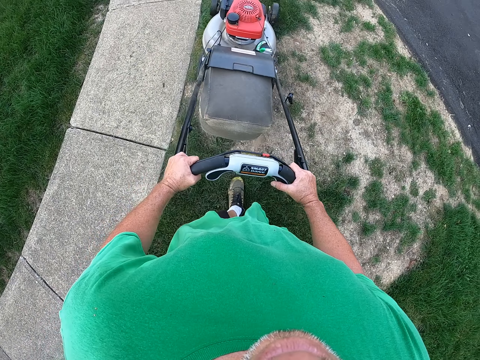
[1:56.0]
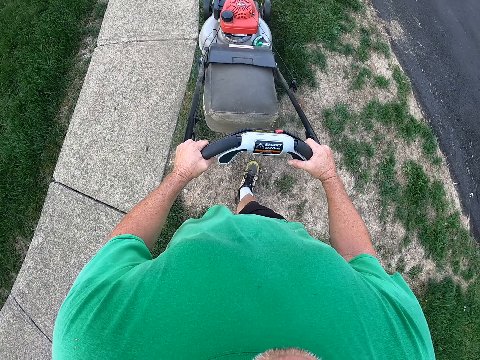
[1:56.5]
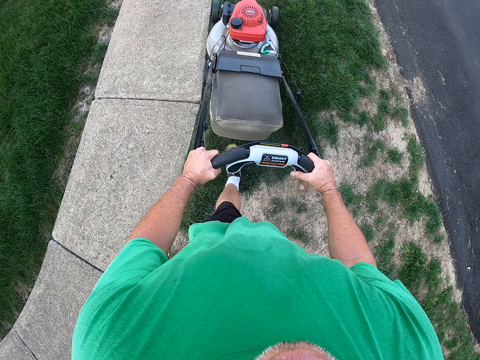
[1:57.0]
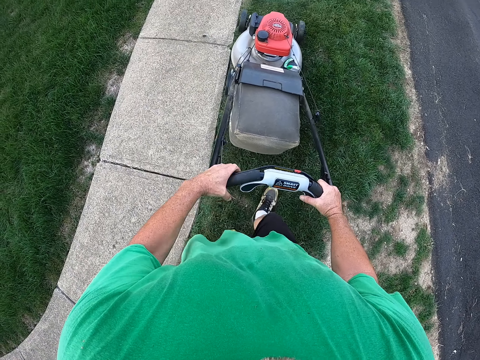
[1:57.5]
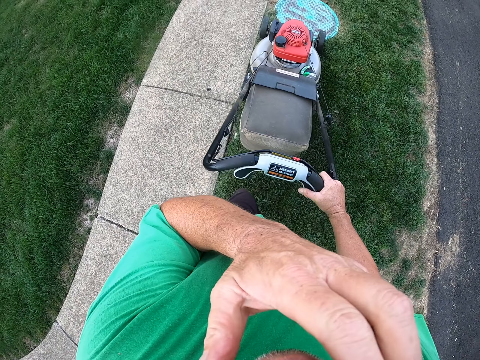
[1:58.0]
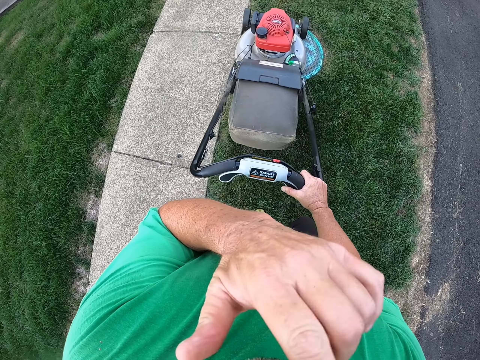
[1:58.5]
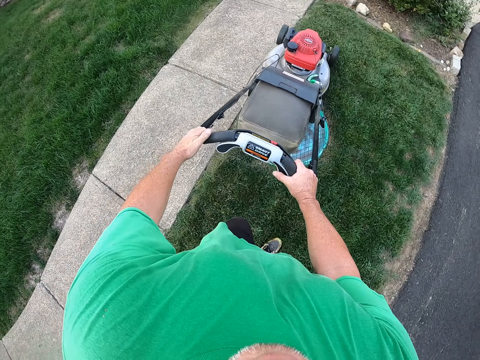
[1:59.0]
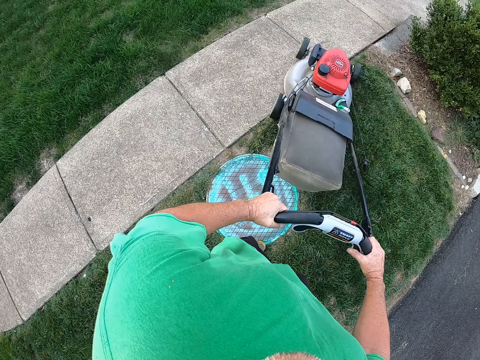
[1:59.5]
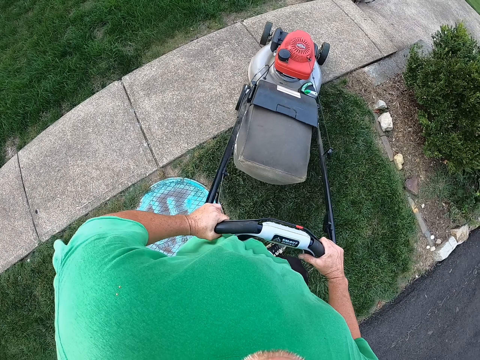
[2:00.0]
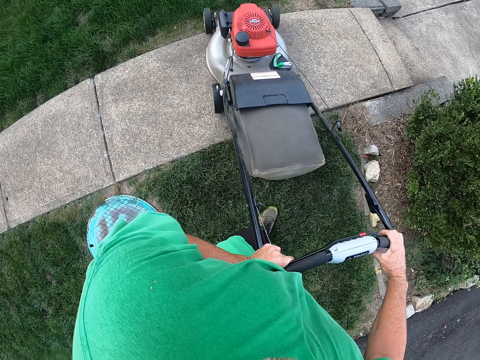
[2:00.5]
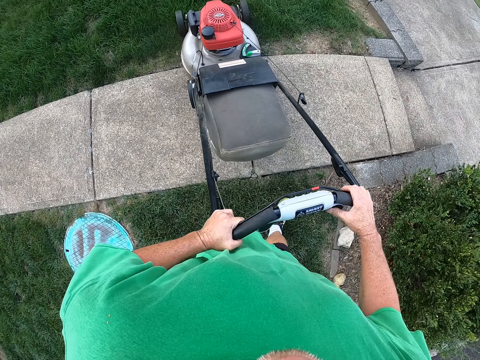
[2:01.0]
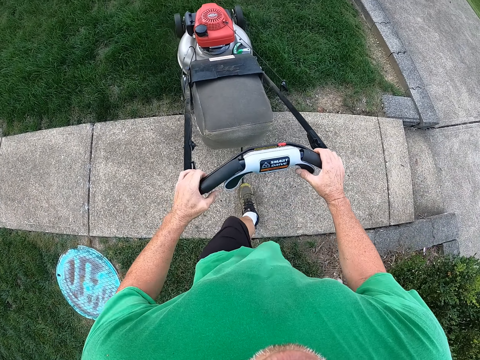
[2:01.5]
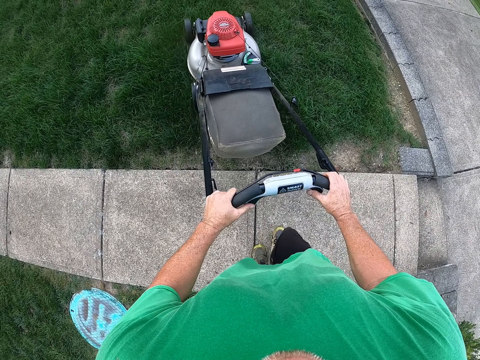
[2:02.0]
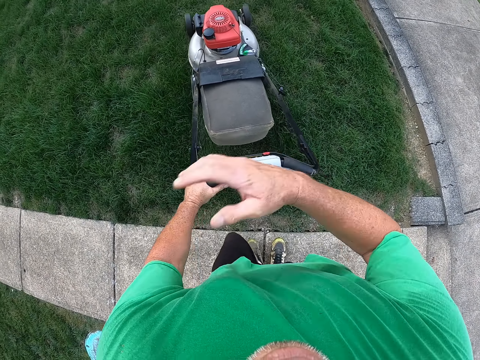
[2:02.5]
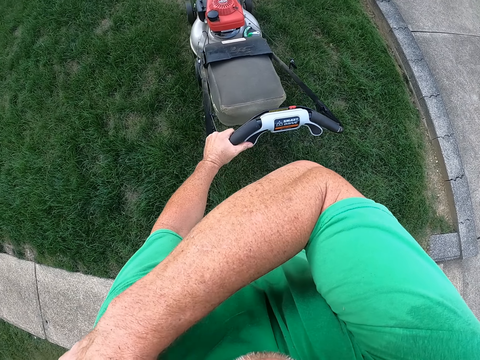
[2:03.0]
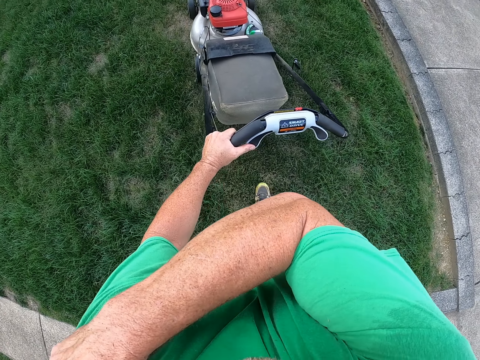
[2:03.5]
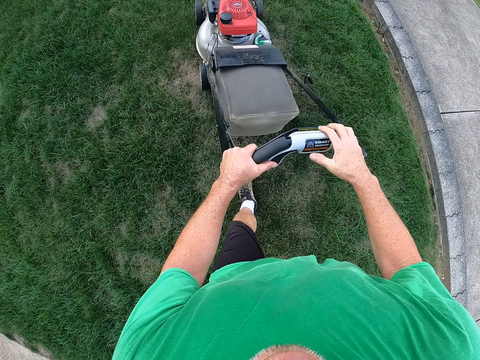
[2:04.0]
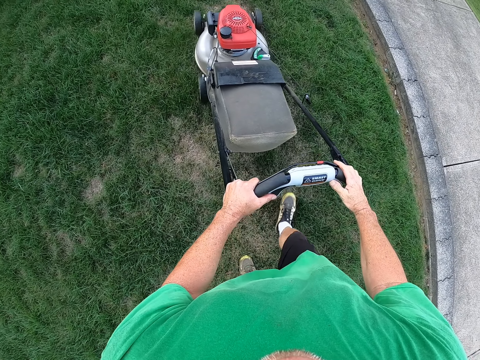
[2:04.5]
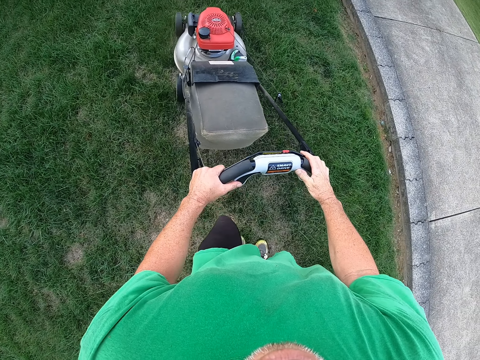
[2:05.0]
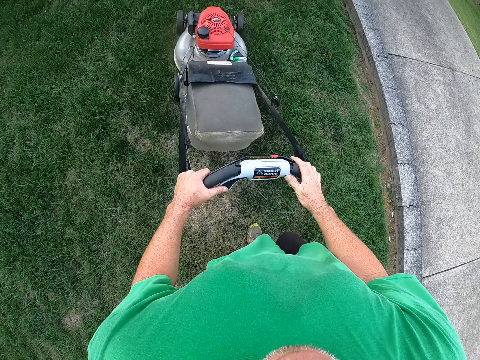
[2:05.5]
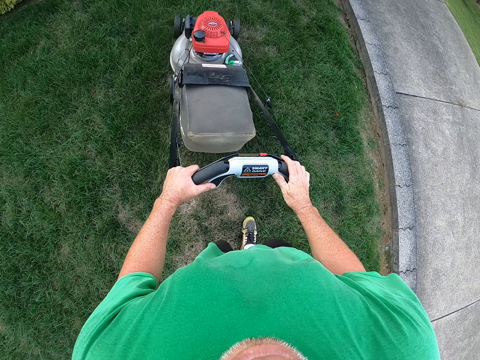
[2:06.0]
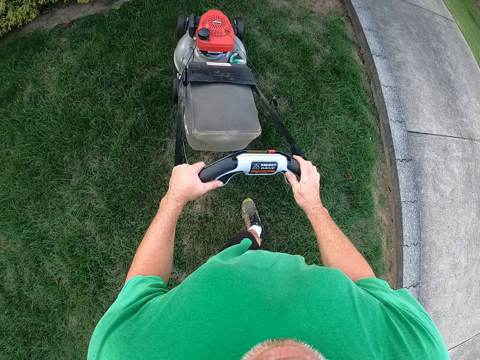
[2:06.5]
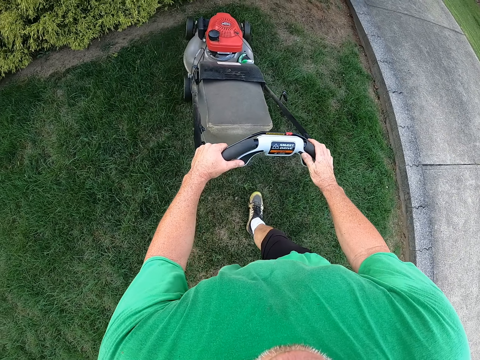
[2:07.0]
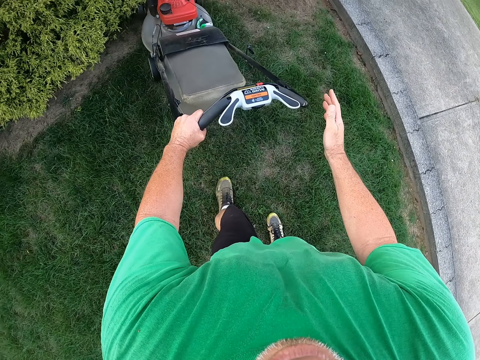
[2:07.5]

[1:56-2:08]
The camera wearer turns the mower left. They scratch the arm.

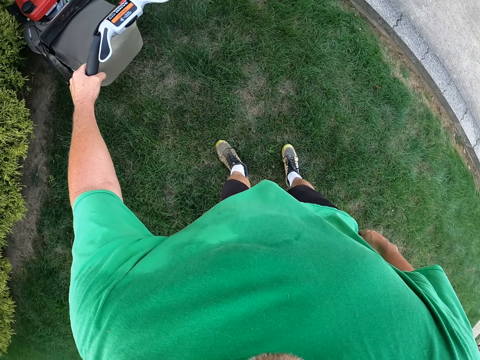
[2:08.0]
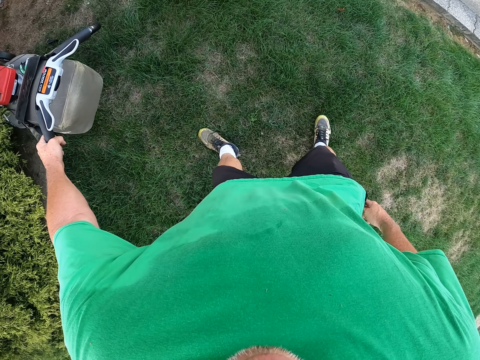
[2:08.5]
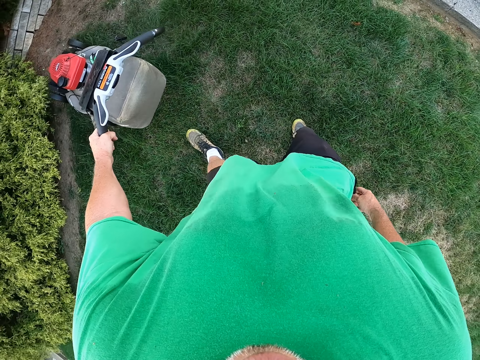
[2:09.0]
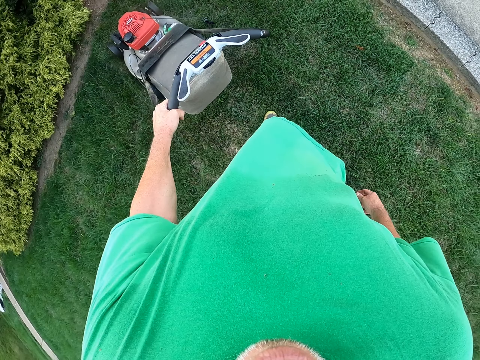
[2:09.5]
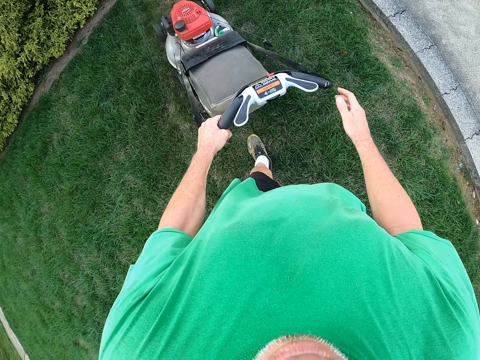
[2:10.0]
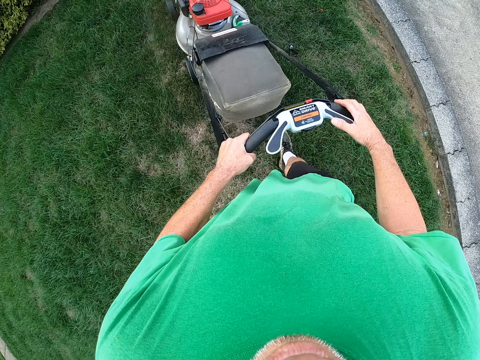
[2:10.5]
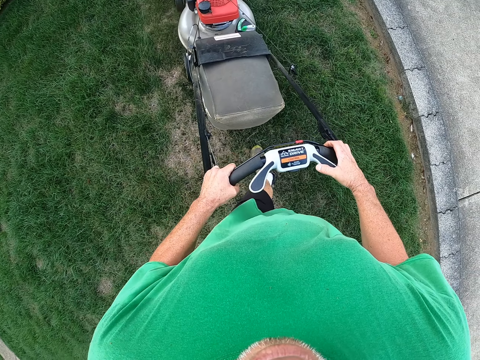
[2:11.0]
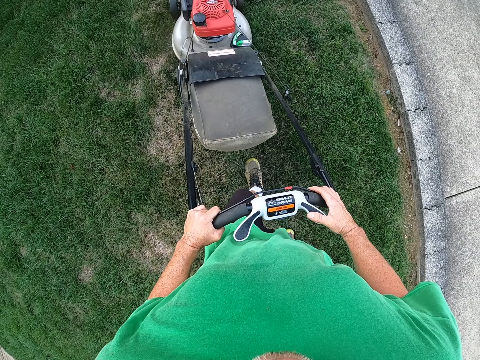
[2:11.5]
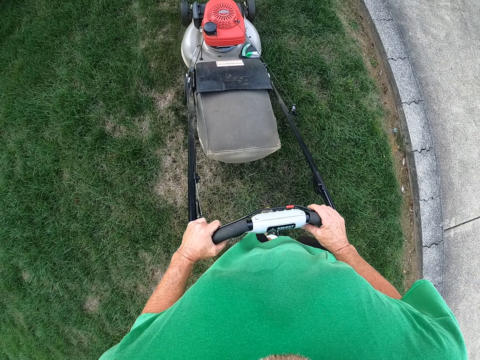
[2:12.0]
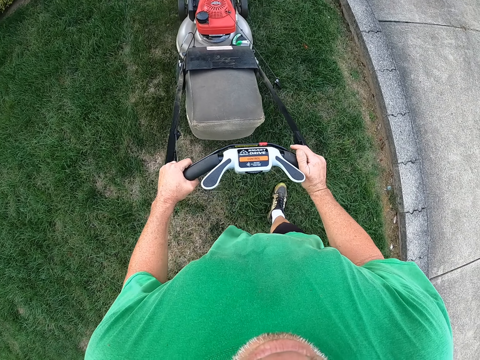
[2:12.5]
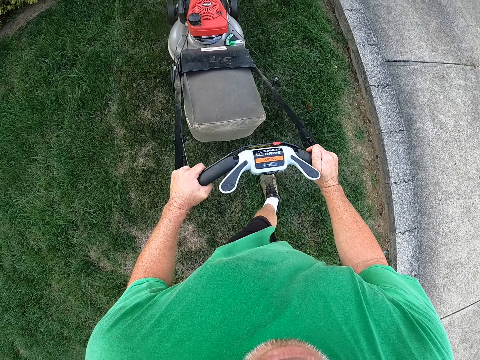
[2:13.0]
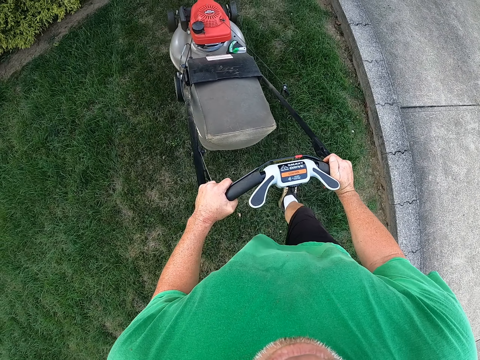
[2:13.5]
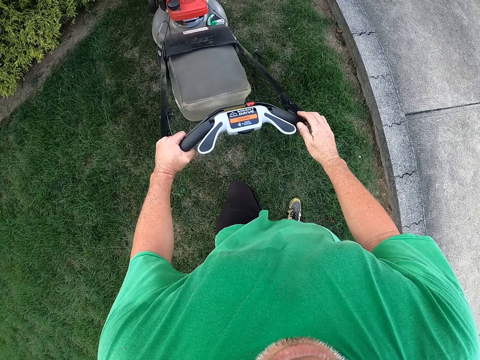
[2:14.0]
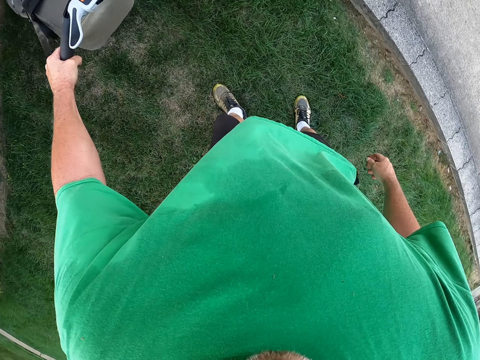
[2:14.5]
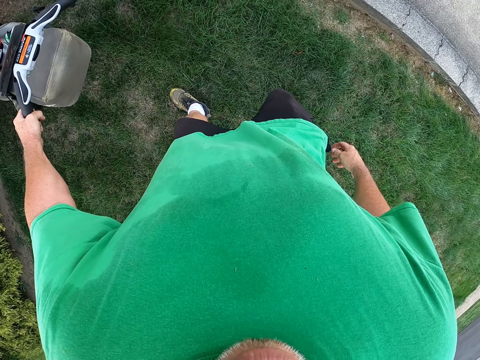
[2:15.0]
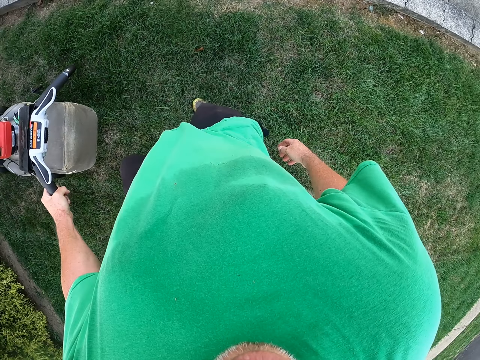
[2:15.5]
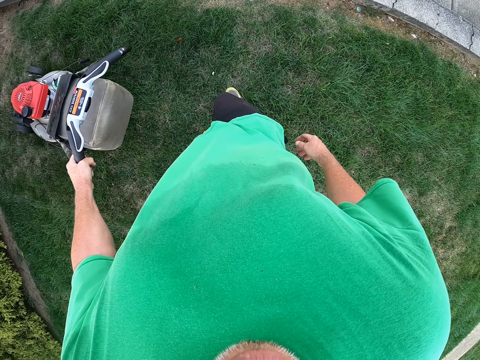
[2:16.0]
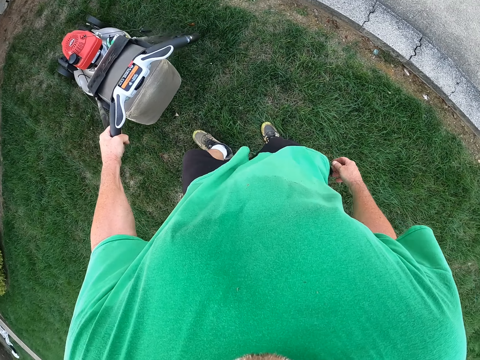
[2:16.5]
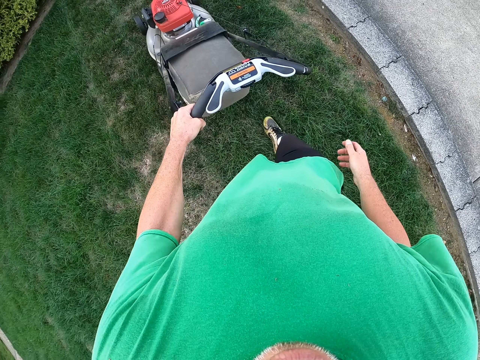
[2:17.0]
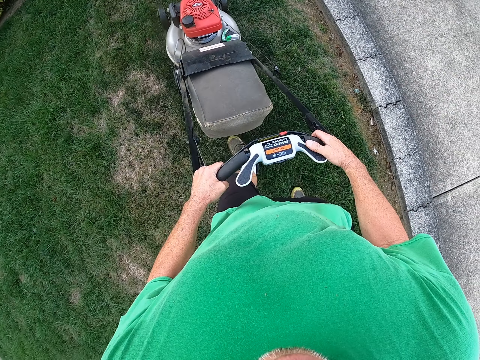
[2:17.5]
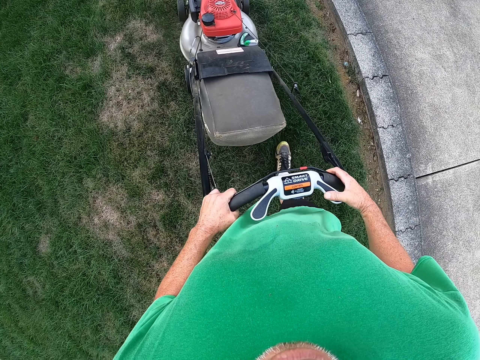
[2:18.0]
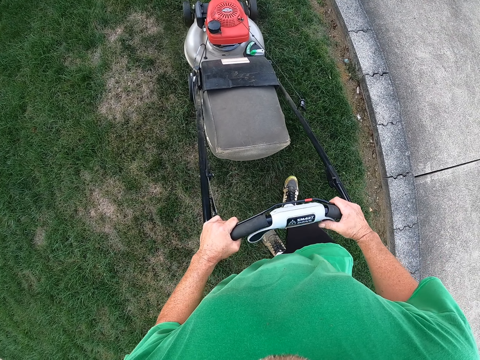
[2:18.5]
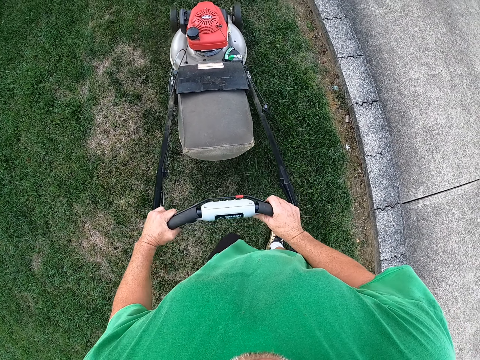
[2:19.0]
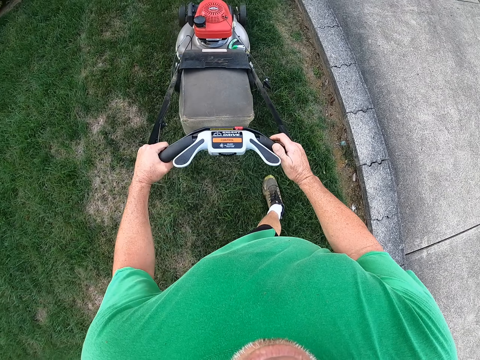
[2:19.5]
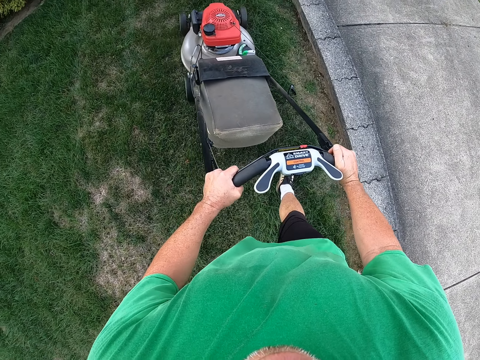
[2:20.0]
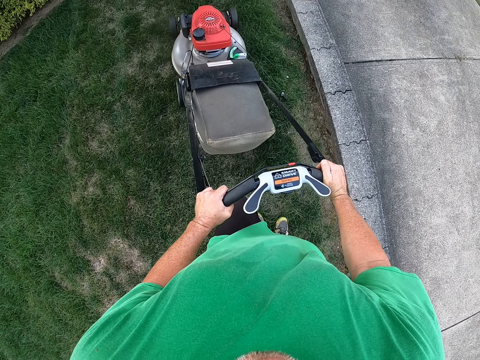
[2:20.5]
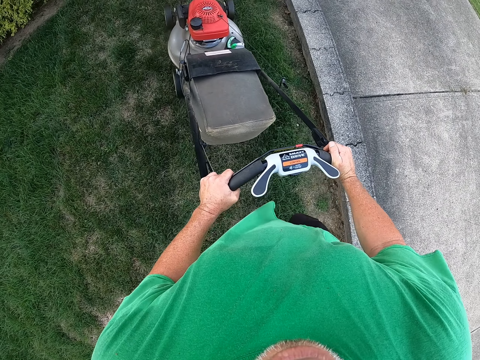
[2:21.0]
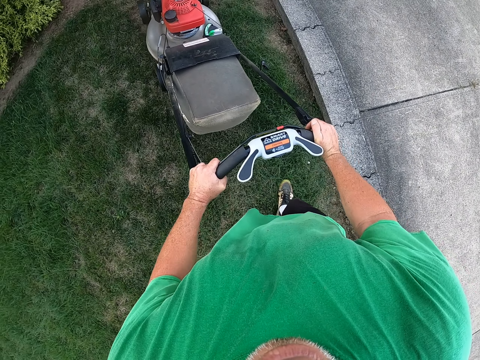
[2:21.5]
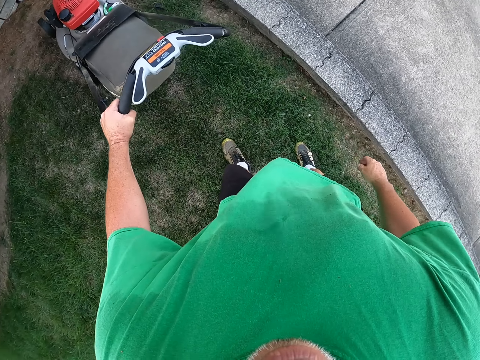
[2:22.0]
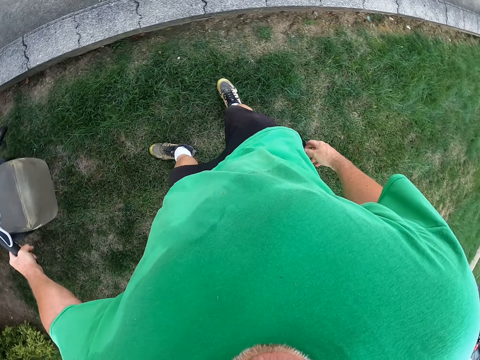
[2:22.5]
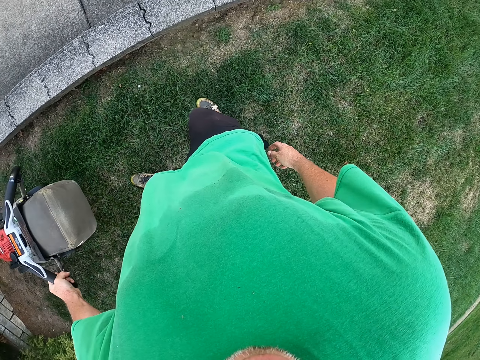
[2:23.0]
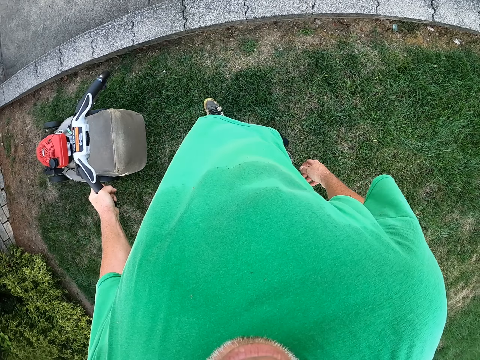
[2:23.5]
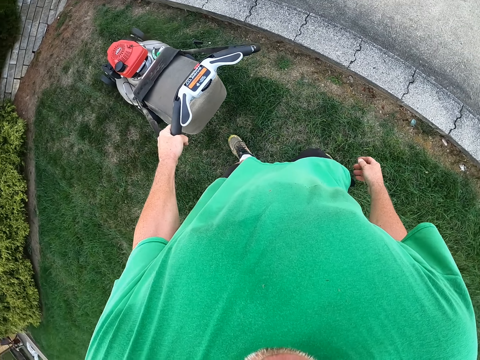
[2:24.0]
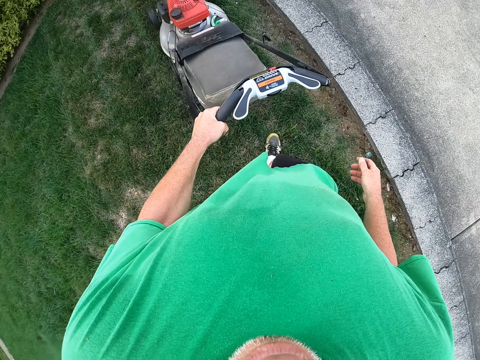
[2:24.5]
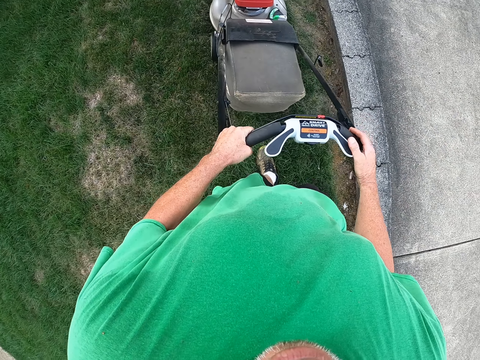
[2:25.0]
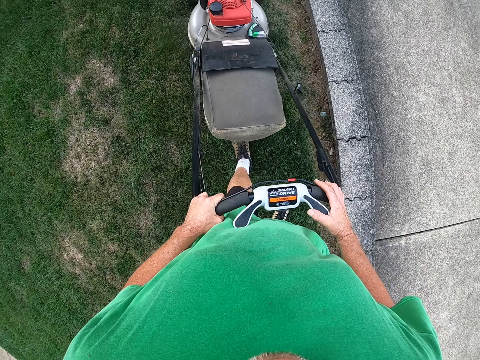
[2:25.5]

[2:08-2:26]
The camera wearer pulls the mower. They cut grass by the lawn mower. They push the mower. They pull the mower. They push the mower. They pull the mower.
